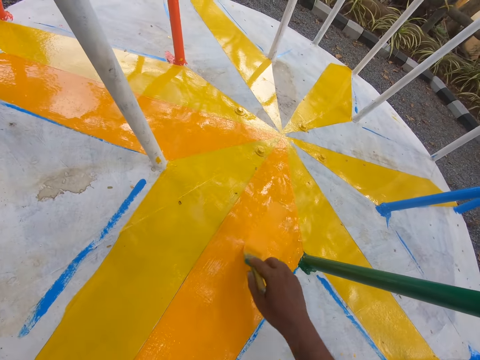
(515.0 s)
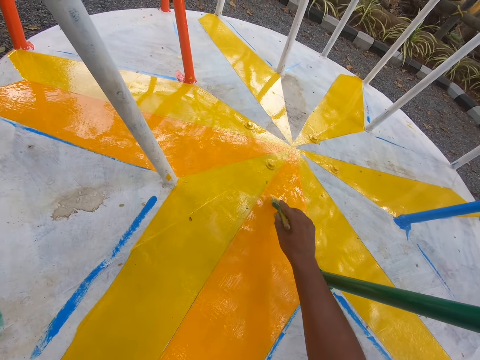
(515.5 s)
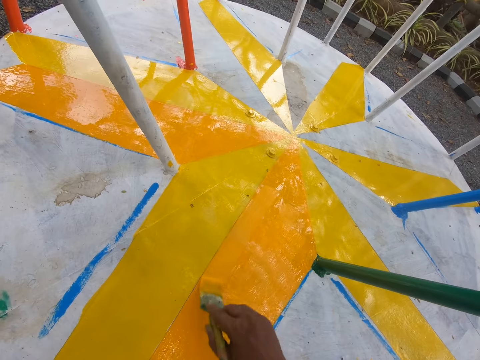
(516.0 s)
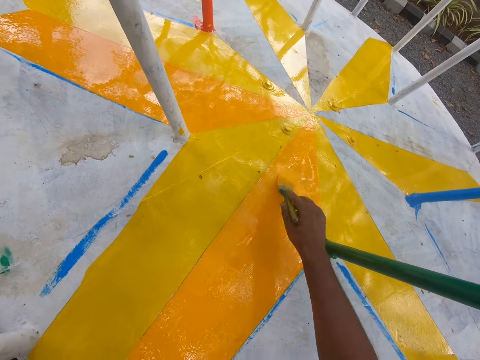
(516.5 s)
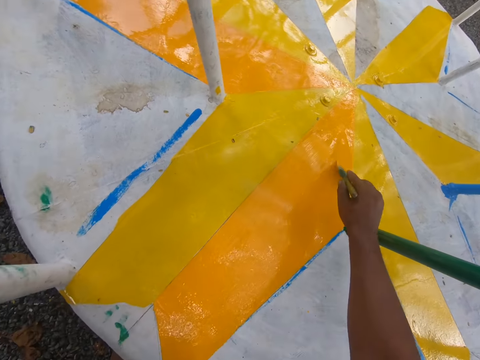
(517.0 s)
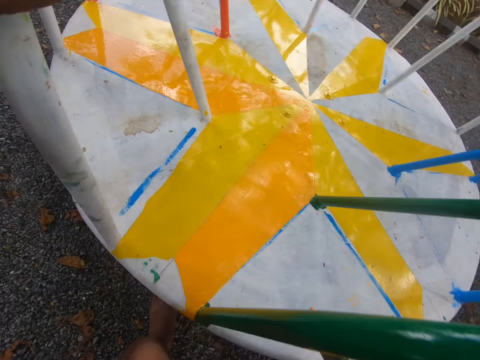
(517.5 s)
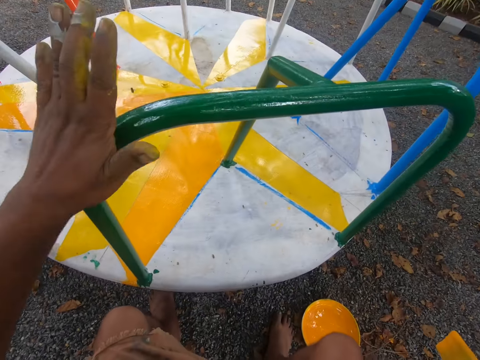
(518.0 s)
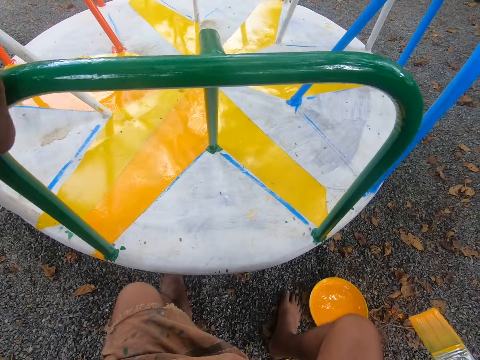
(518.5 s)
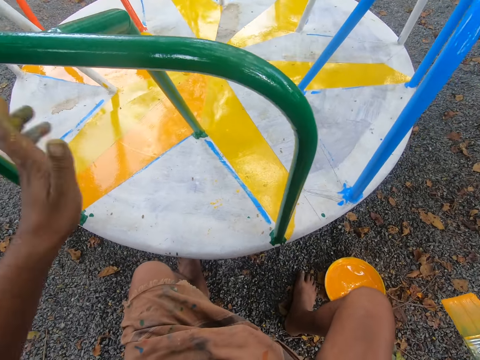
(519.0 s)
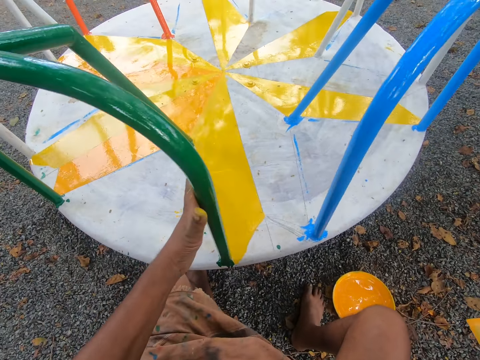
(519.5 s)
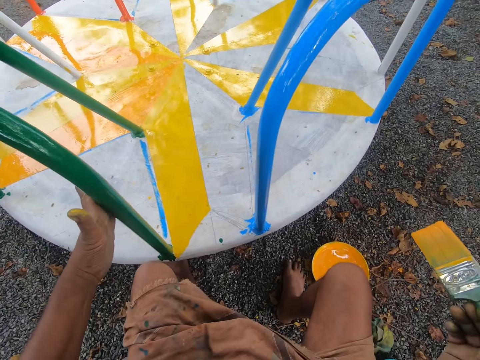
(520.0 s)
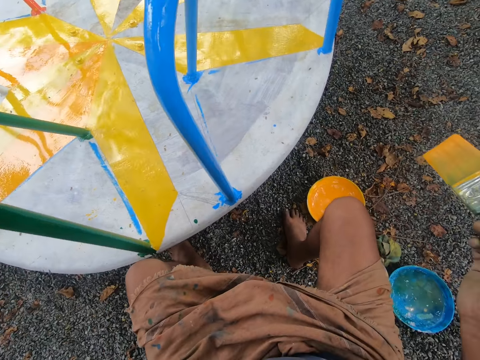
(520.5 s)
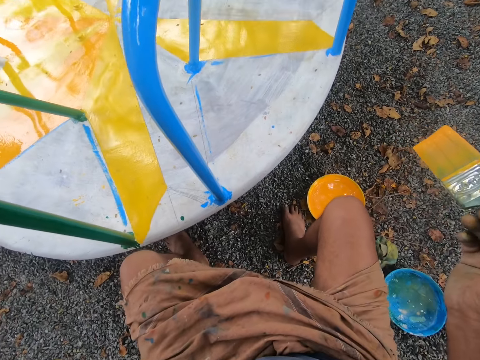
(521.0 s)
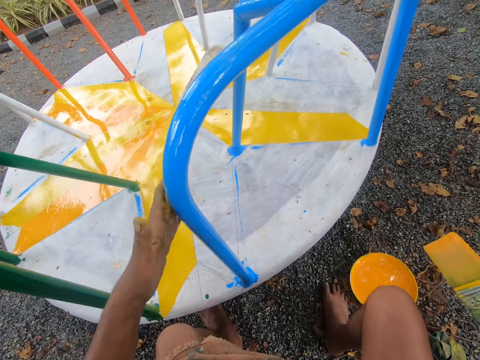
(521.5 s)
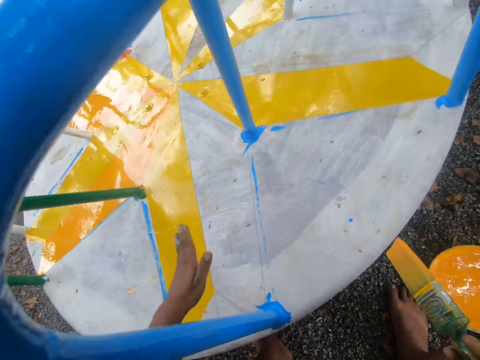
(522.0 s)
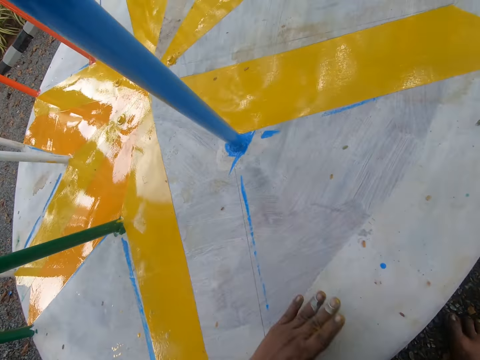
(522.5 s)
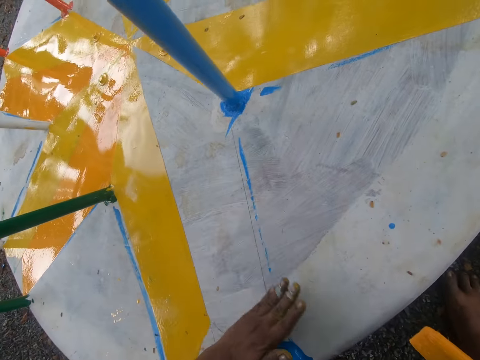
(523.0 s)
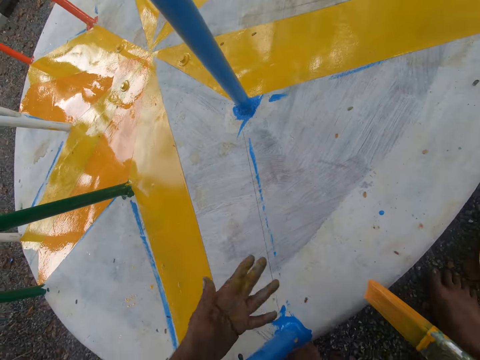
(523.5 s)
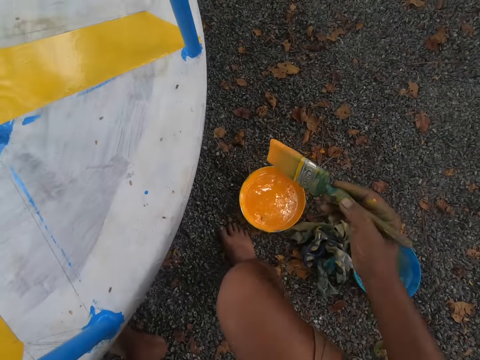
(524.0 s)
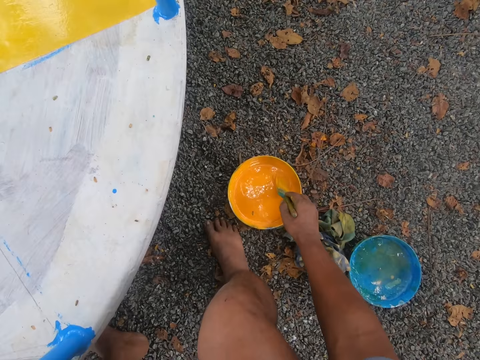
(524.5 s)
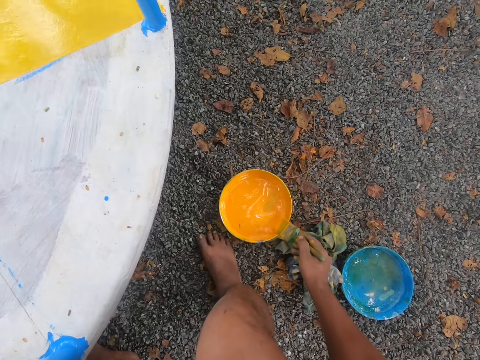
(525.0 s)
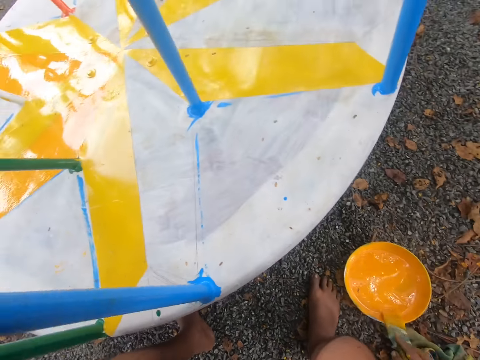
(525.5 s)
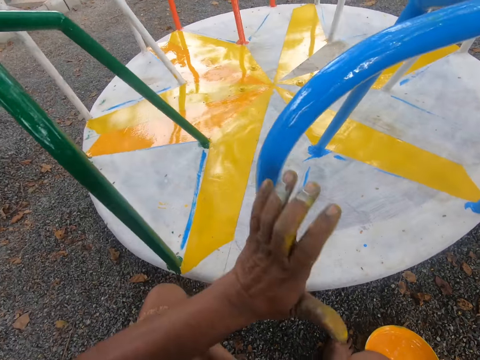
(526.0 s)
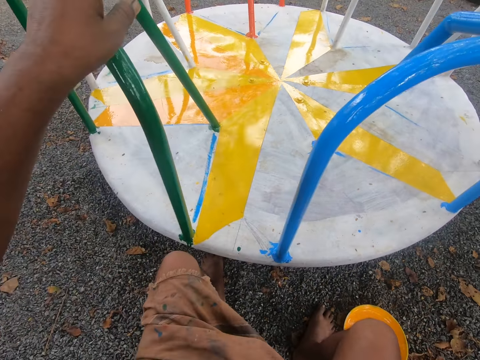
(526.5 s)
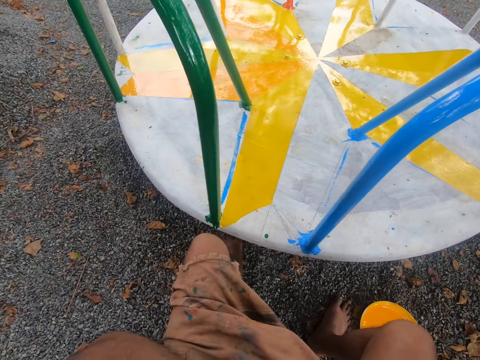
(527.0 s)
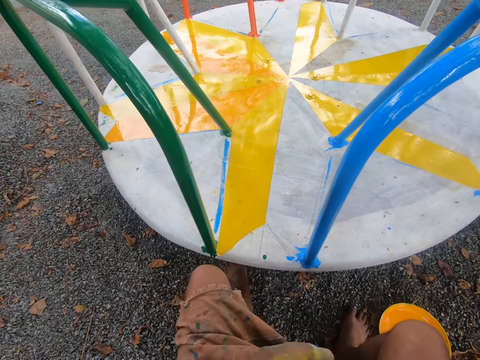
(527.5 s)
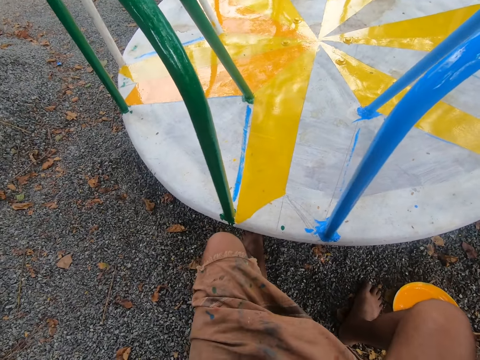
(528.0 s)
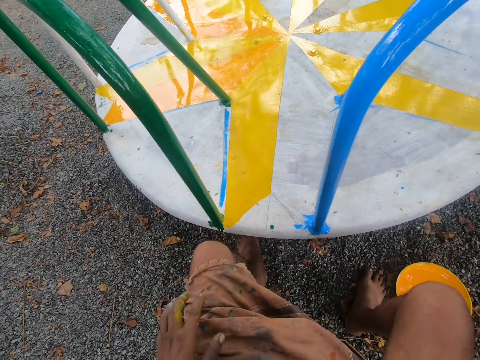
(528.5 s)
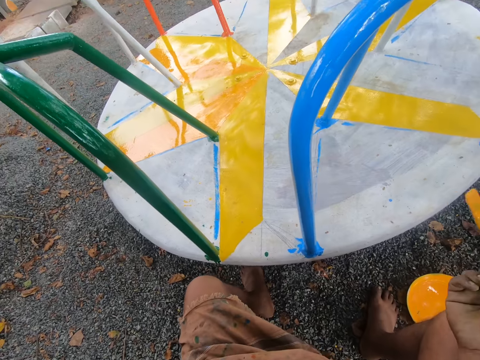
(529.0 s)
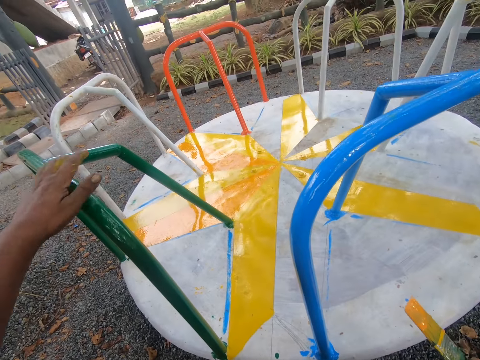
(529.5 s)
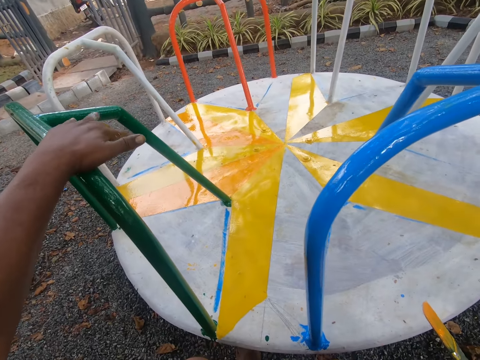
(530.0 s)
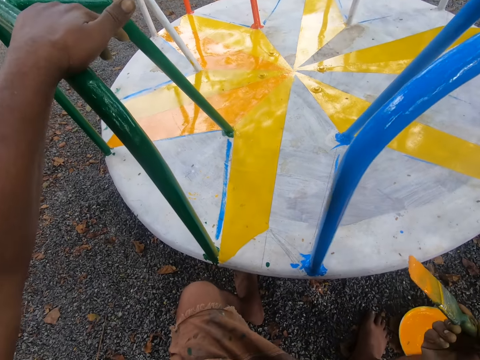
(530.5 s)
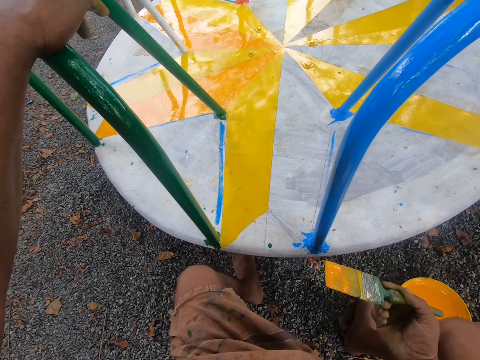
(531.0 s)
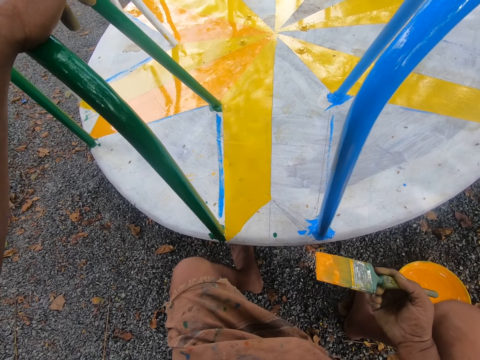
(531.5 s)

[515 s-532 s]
The camera wearer rotates the merry go round with his left hand. He places his left hand on the merry go round handle and removes his left hand from the merry go round handle. He wipes off dirt from the metal surface with his left hand. He dips the paint brush into a container filled with paint. He reduces paint from the brush. He cleans his face with his left hand. He turns the metal with his left hand. He places his left hand on the merry go round handle.

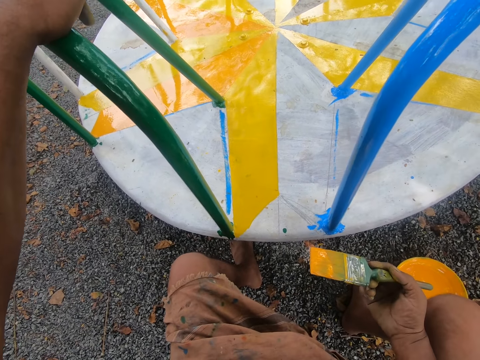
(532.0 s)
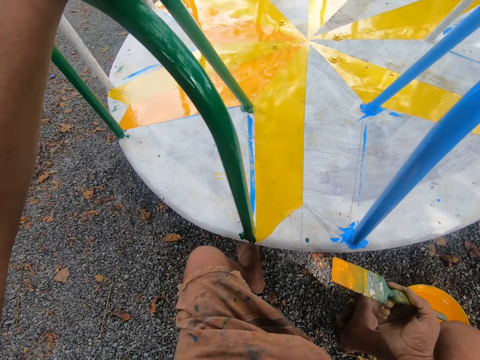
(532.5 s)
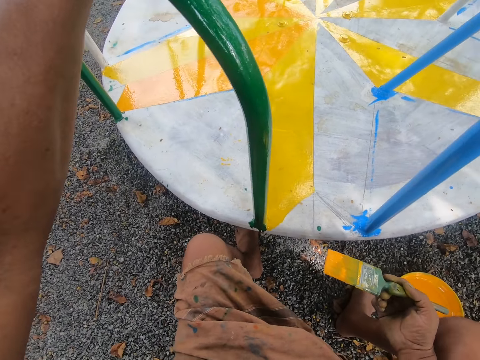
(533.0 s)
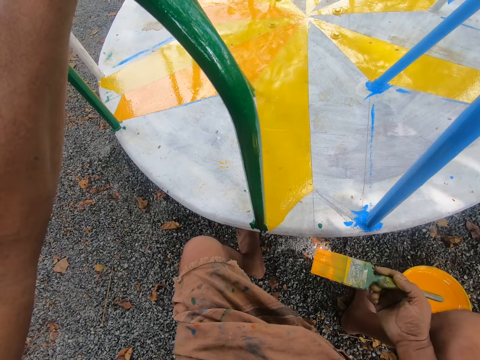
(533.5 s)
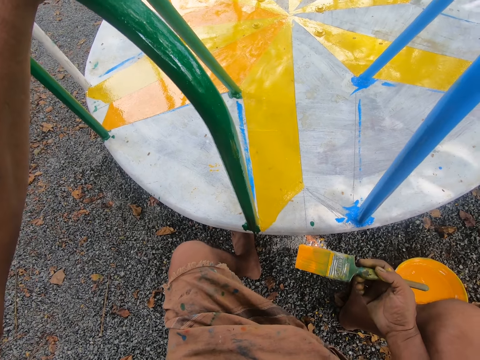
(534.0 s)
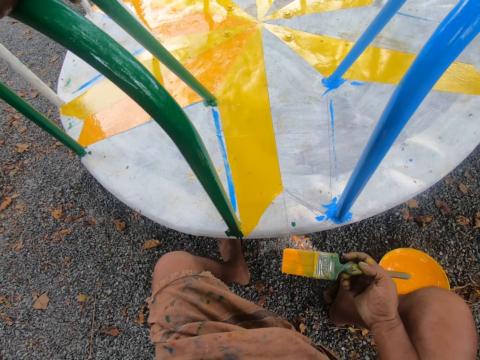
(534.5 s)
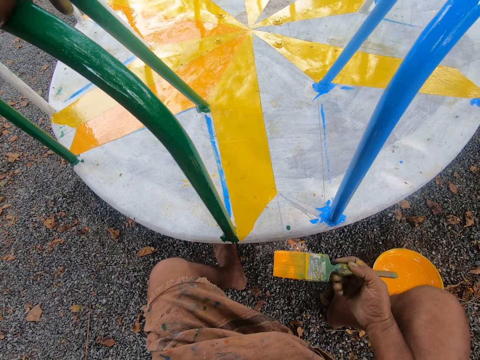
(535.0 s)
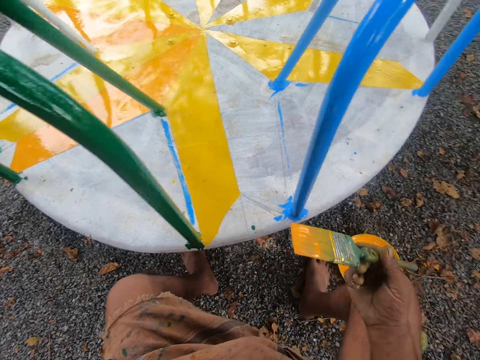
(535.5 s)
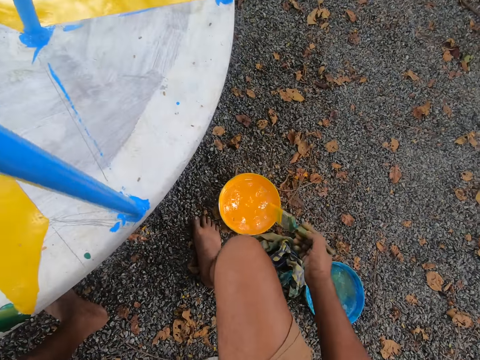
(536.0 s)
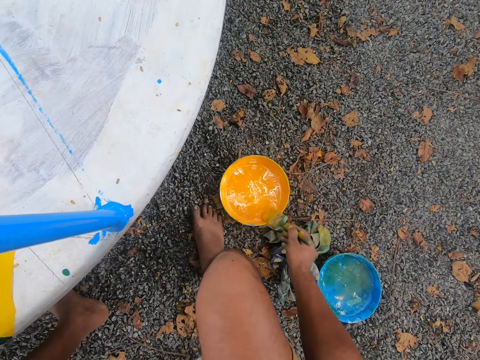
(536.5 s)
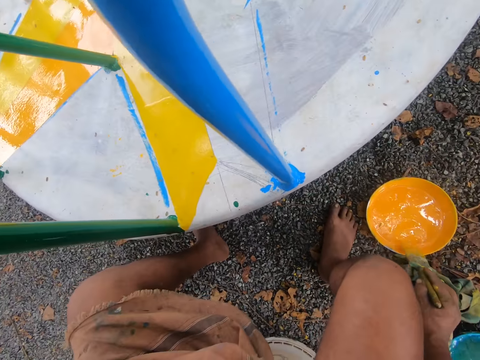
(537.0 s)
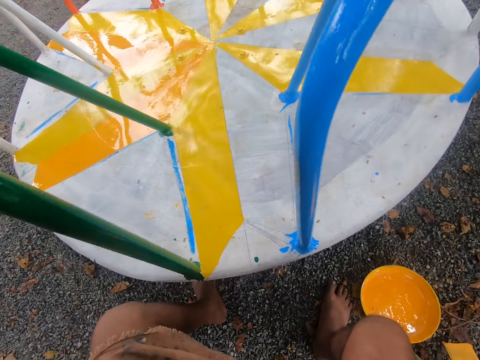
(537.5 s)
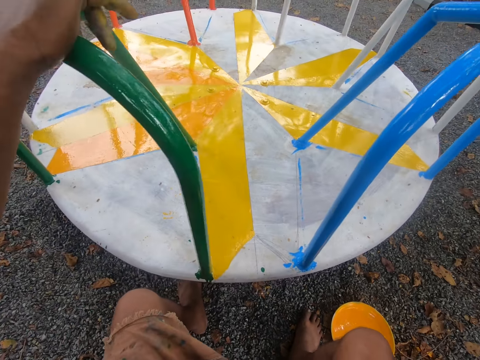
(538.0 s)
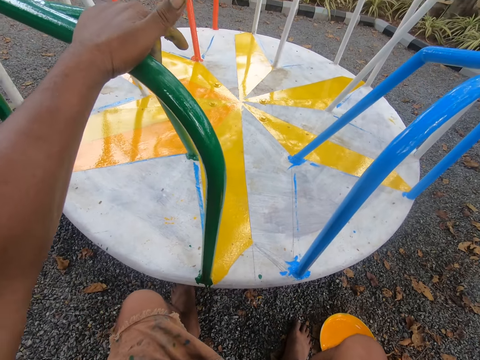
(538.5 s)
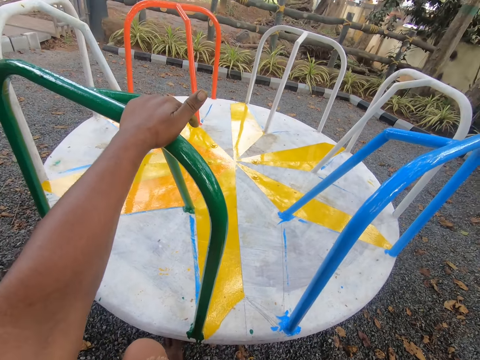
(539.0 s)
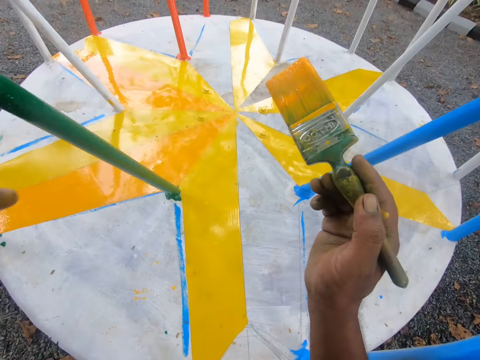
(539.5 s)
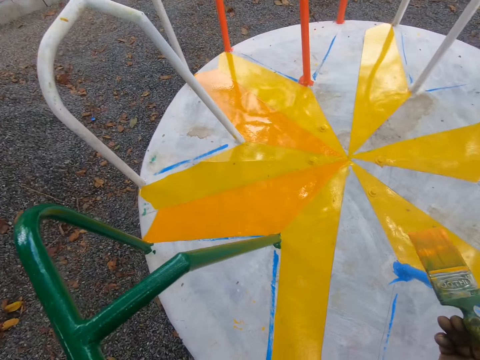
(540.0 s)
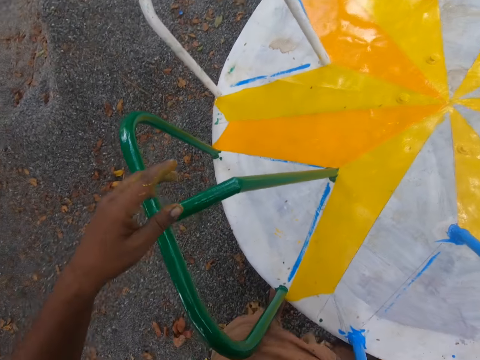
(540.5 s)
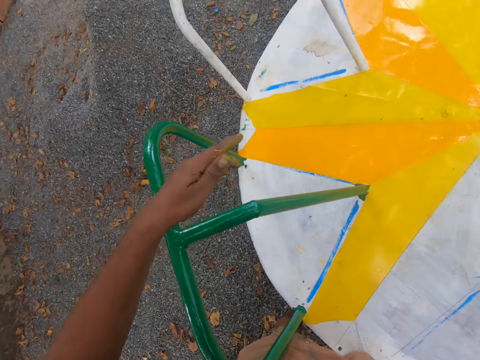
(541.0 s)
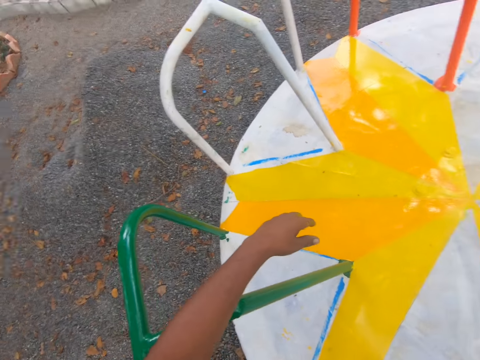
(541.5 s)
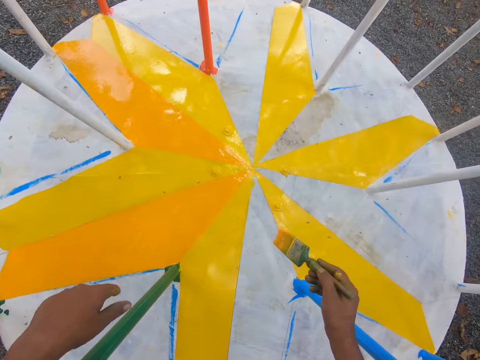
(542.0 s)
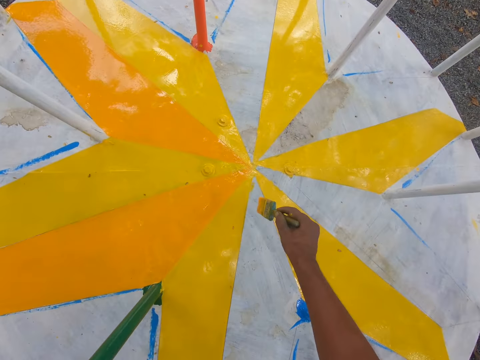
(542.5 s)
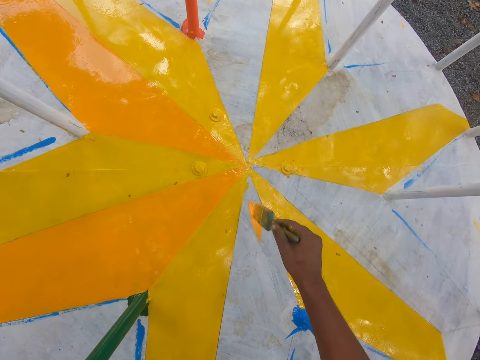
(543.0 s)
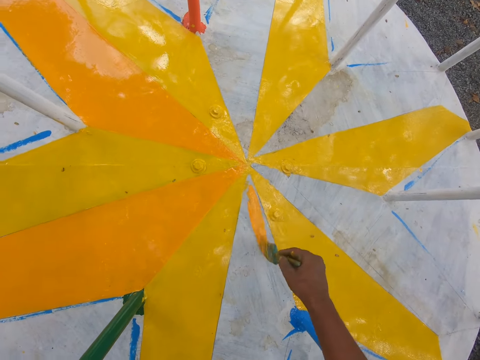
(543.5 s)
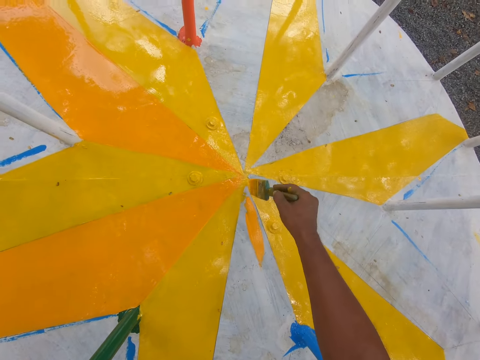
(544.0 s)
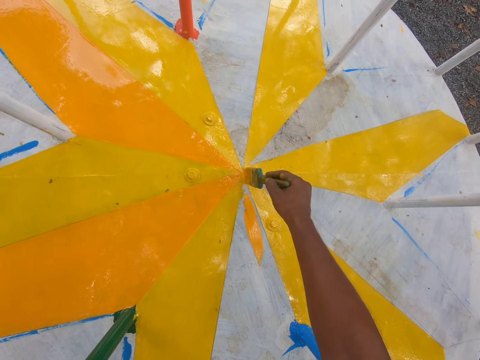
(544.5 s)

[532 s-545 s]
The camera wearer inspects the merry go round. He dips the paint brush into a container filled with paint. He reduces paint from the brush. He paints a metal surface with the paint brush in his right hand.
